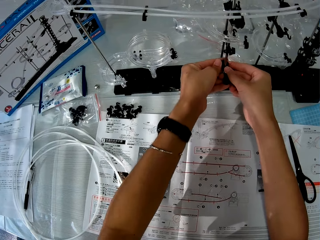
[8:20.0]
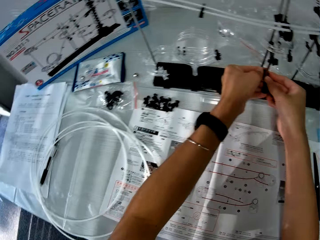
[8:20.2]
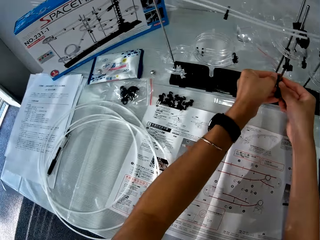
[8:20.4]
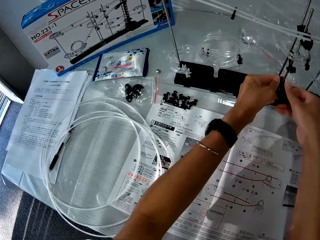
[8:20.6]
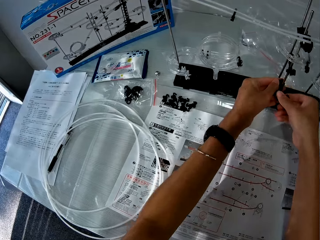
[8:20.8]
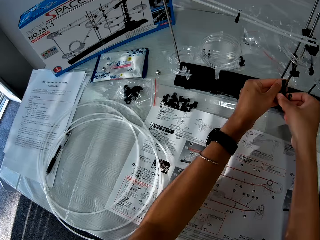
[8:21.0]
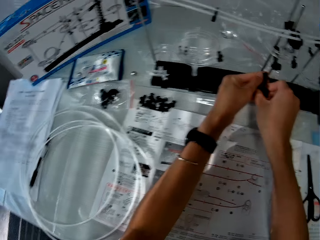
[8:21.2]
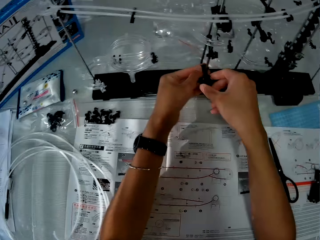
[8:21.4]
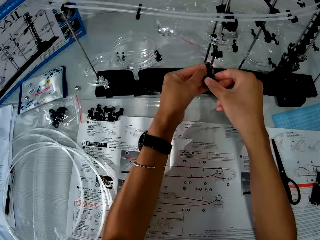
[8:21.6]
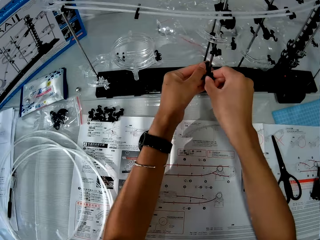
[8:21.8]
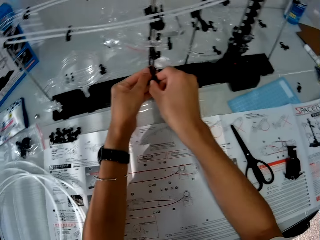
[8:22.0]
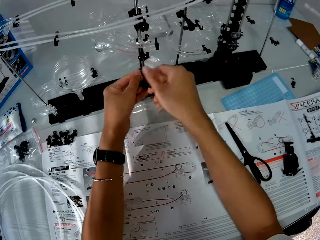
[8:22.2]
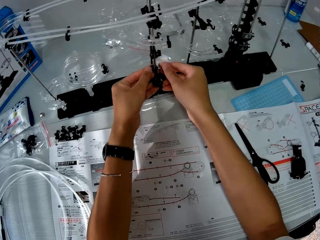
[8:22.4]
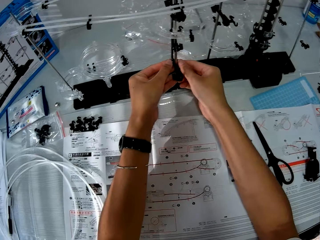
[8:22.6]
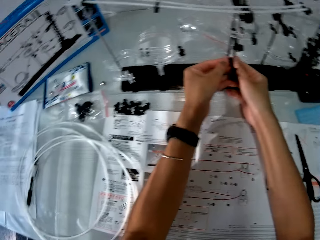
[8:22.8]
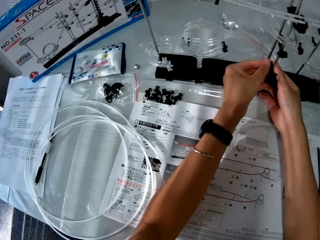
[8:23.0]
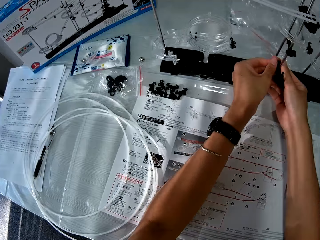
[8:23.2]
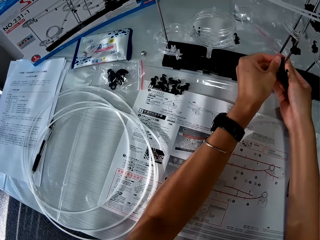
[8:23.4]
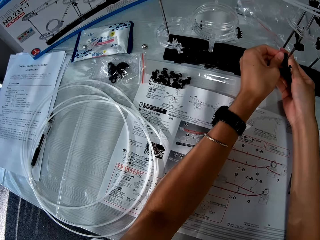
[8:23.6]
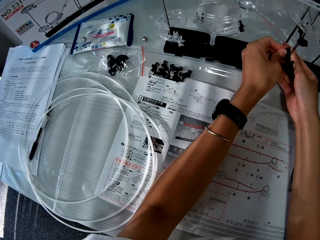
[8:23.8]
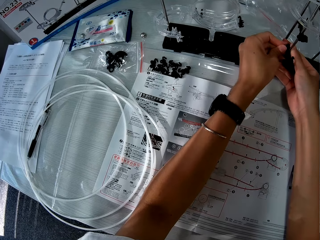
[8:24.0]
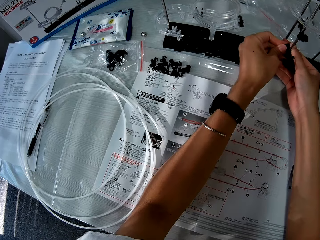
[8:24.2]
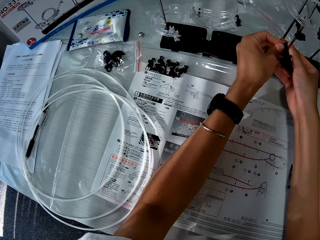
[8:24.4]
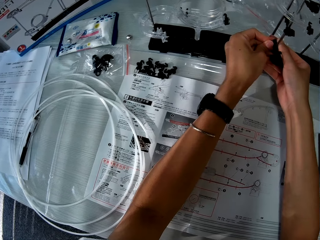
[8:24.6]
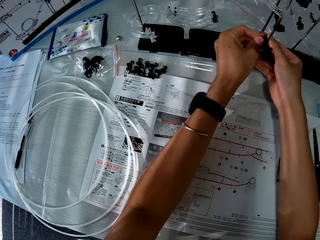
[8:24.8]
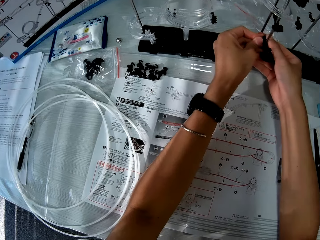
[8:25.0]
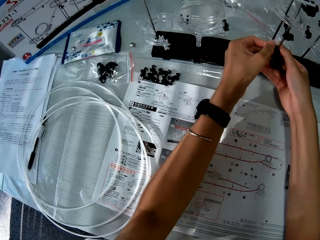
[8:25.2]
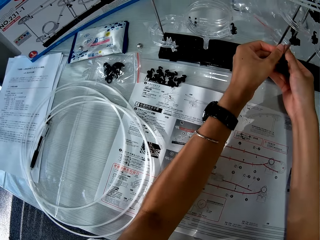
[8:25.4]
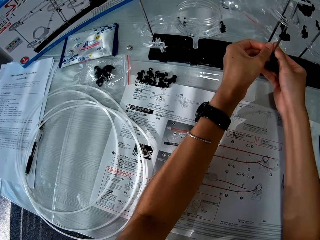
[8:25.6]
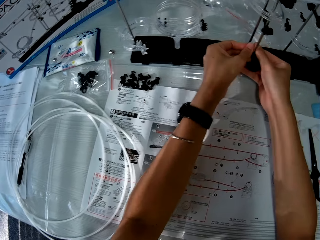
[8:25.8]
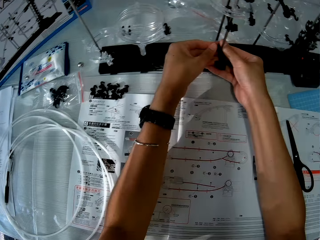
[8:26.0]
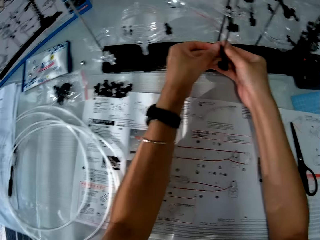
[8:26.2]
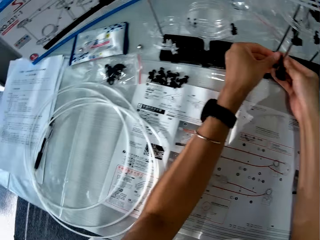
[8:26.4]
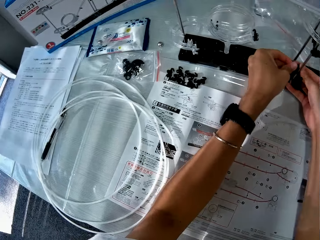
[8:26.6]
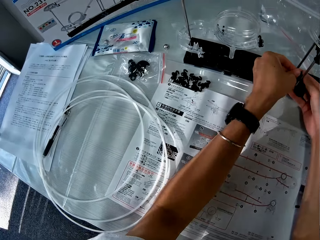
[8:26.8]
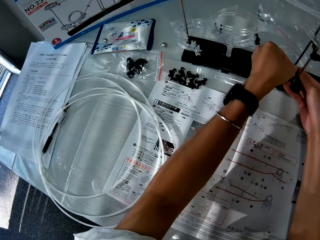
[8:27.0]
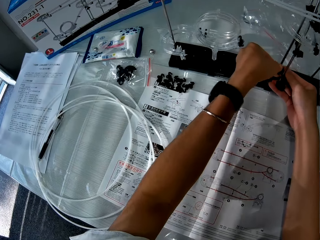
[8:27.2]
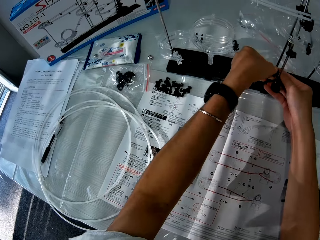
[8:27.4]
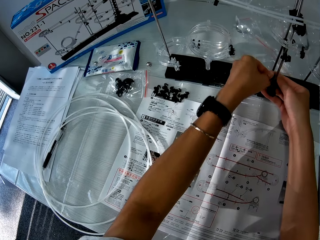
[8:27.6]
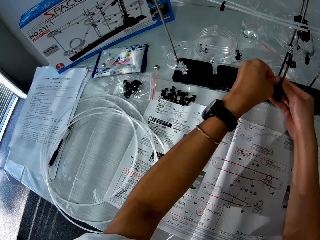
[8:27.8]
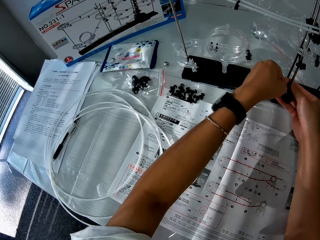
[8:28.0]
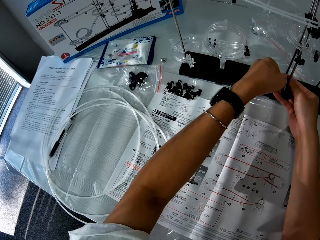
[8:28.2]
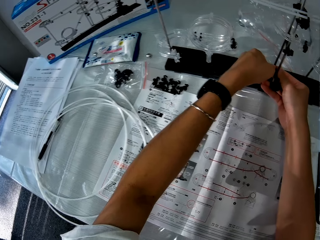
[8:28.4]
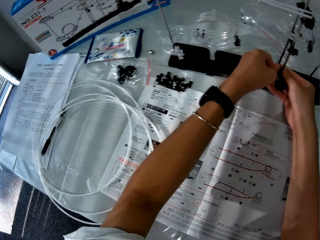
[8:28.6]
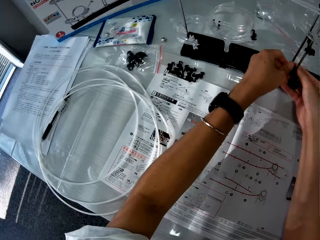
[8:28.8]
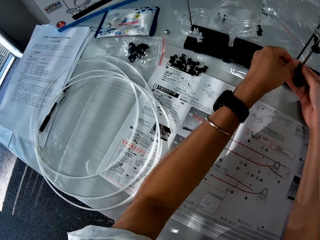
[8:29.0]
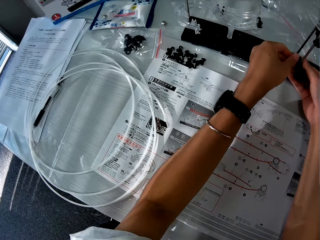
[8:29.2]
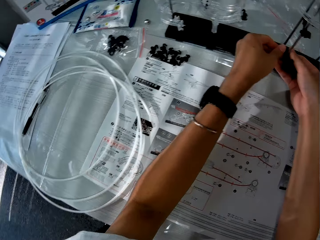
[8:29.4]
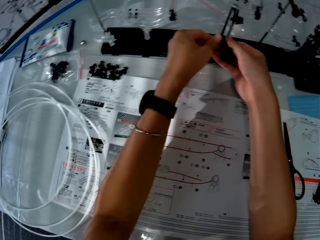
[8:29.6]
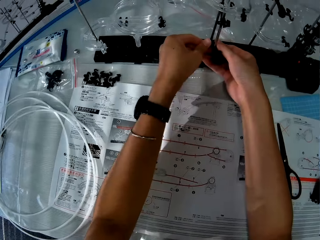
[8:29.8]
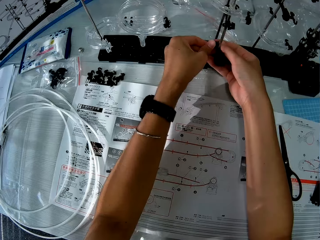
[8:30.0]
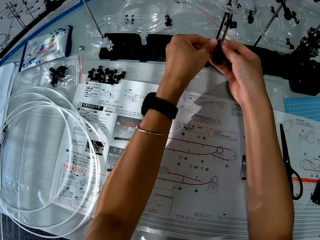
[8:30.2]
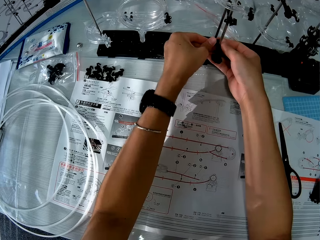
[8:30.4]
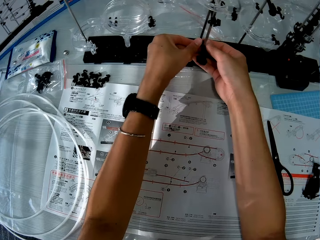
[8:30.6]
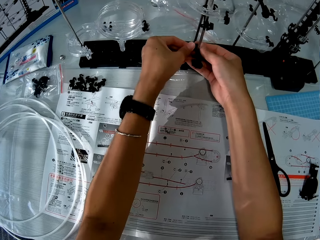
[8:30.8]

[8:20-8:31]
The camera wearer fixes the fork parts.

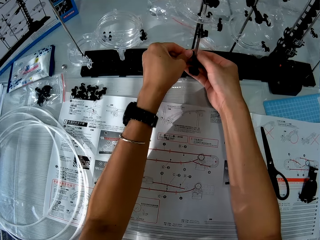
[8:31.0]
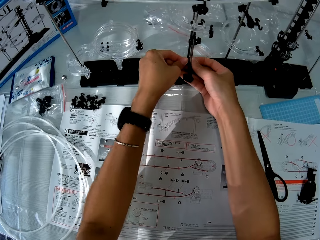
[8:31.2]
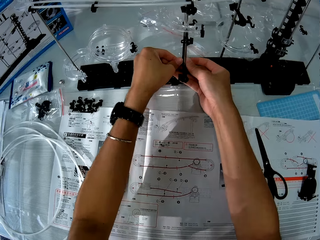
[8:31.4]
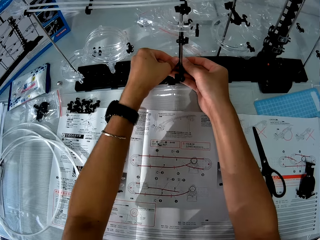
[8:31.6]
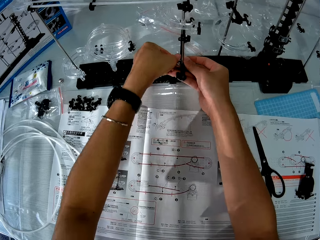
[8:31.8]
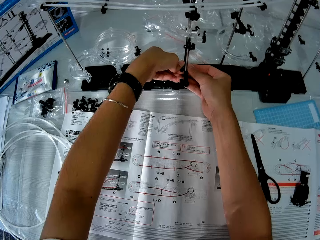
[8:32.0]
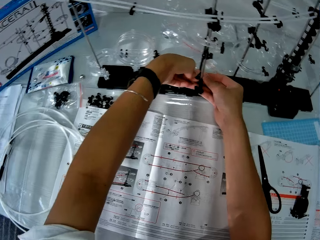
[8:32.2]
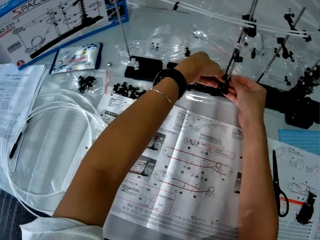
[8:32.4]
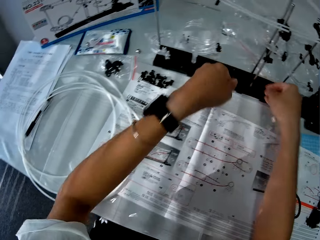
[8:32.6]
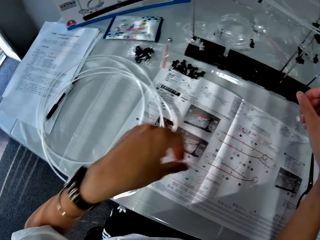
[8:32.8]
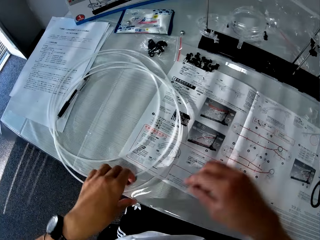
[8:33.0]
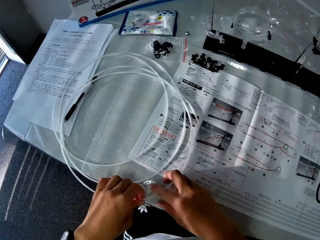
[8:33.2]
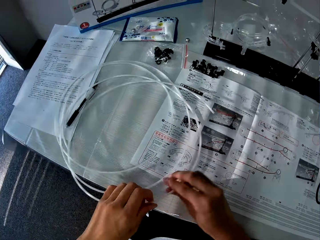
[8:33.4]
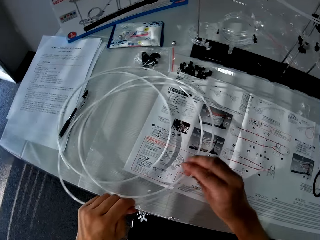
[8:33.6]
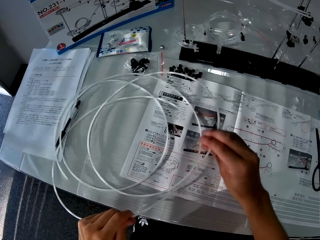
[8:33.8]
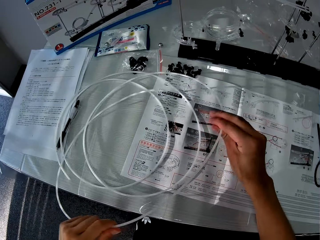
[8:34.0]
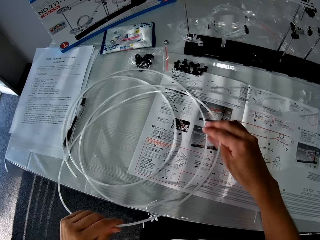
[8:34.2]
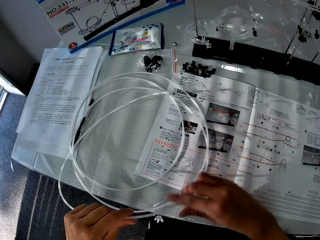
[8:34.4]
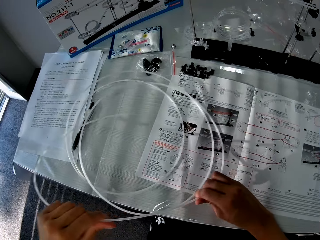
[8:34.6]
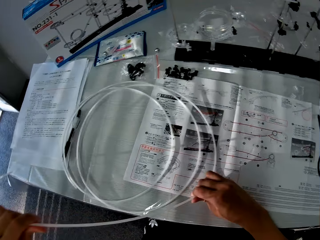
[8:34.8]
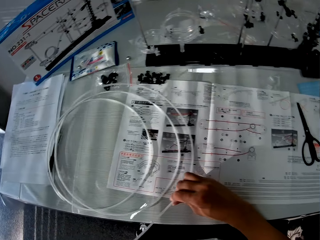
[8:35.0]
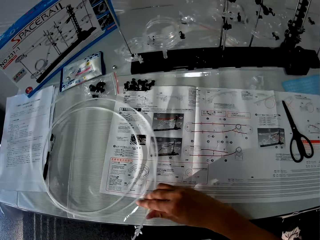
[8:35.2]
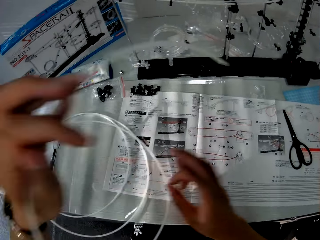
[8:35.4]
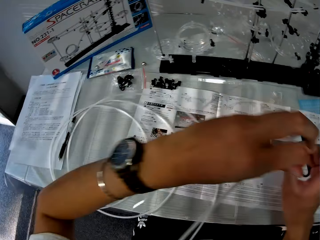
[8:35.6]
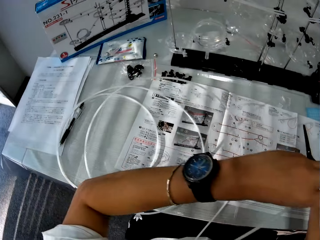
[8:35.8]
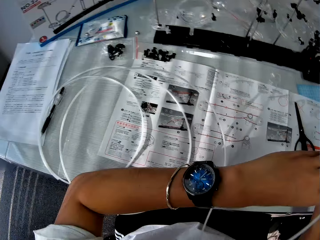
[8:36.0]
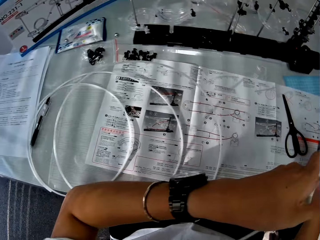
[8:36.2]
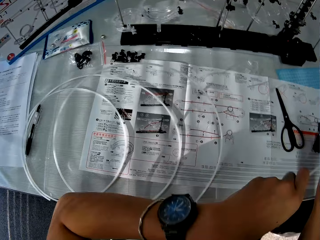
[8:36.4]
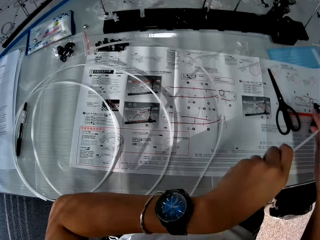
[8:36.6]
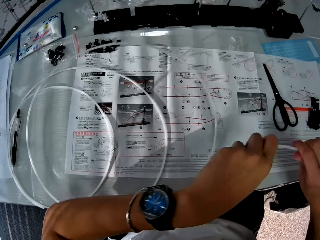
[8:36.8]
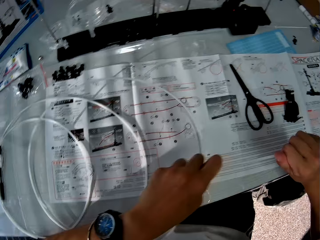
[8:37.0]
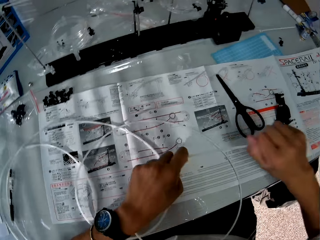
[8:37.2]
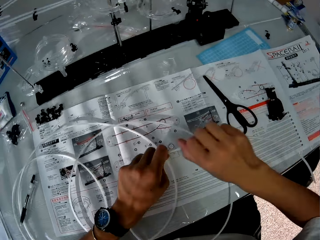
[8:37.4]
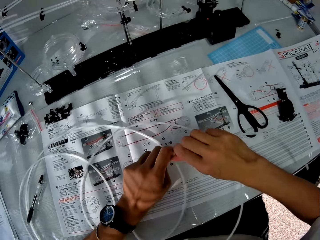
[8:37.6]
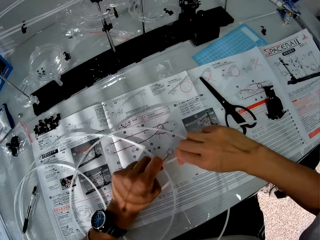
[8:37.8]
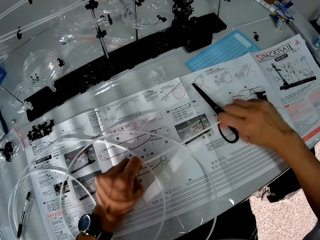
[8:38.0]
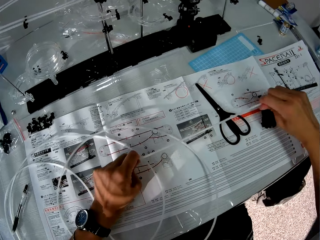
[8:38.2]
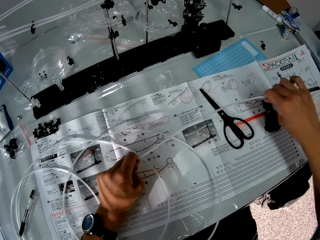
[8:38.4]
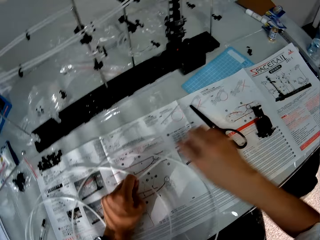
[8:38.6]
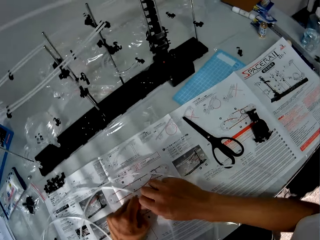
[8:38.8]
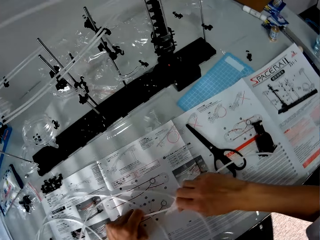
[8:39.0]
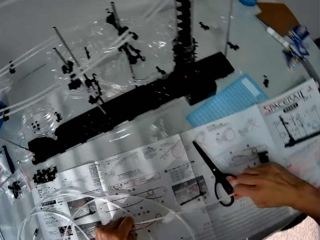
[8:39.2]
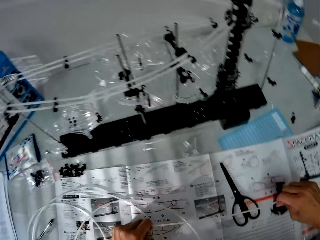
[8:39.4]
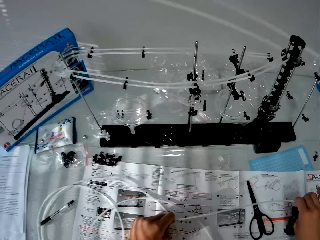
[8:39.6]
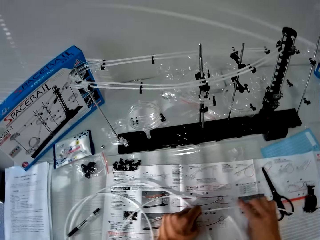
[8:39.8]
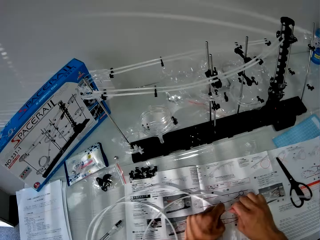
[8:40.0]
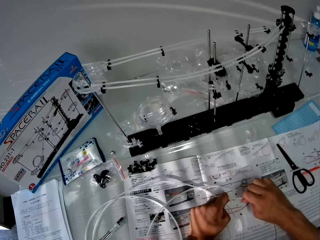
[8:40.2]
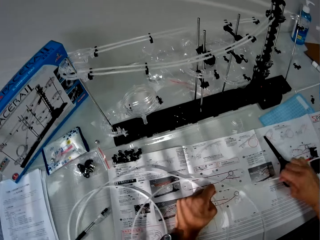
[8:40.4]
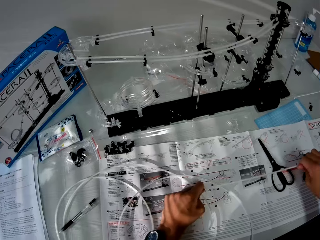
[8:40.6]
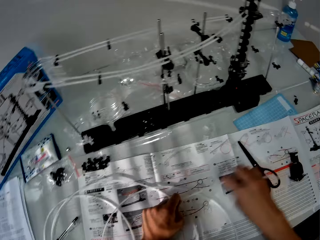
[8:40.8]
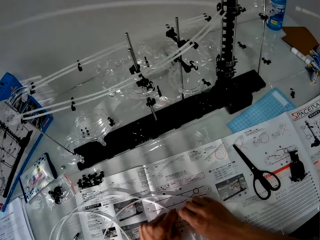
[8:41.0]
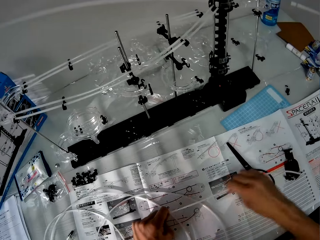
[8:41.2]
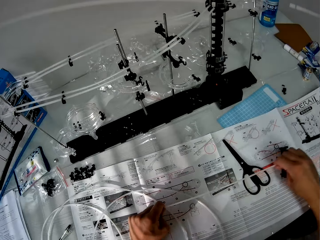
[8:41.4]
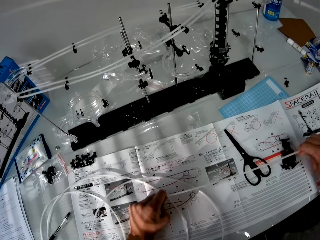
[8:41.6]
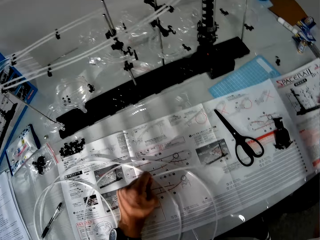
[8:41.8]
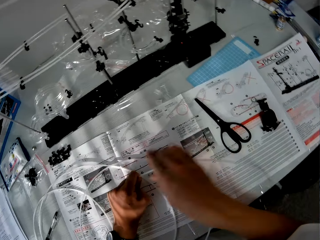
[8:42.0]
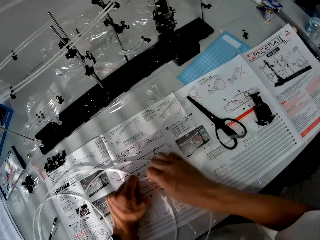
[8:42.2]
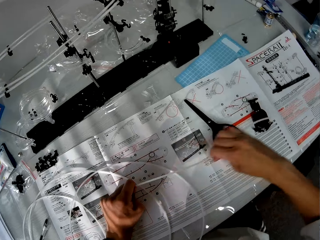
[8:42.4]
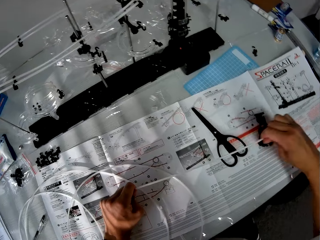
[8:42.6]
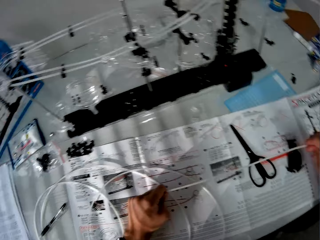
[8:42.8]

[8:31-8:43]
The camera wearer holds the rail. He straightens the plastic rail line of the space rail model with his hands.
